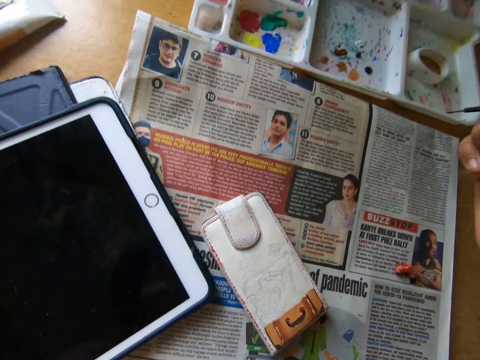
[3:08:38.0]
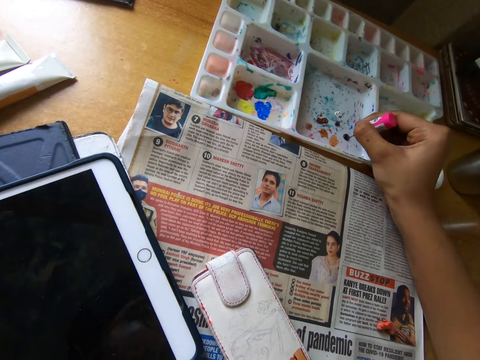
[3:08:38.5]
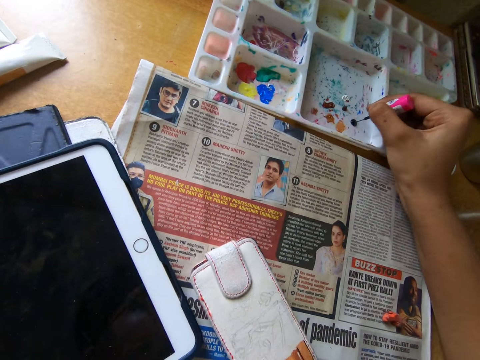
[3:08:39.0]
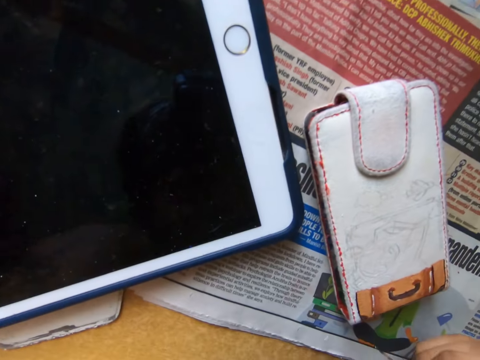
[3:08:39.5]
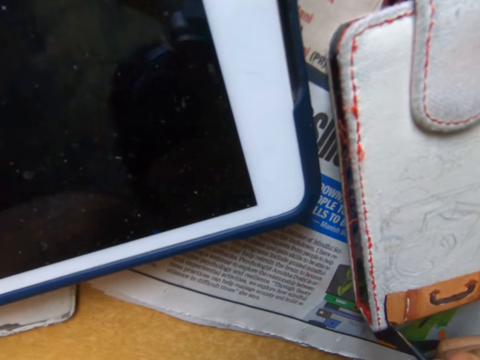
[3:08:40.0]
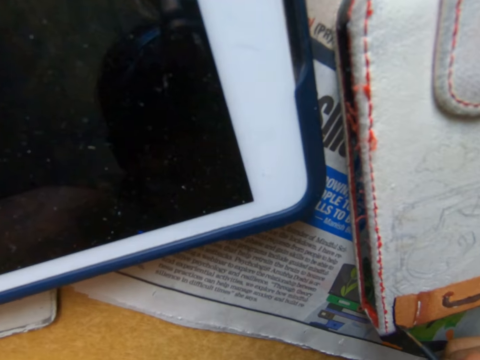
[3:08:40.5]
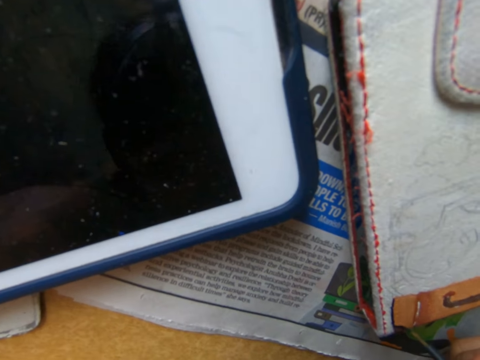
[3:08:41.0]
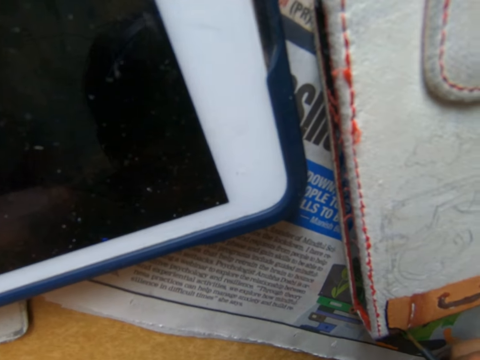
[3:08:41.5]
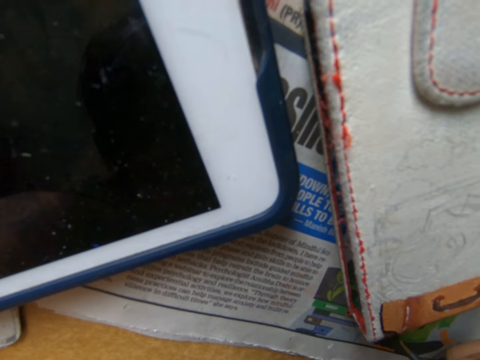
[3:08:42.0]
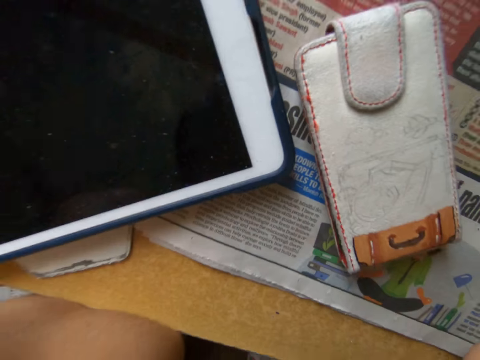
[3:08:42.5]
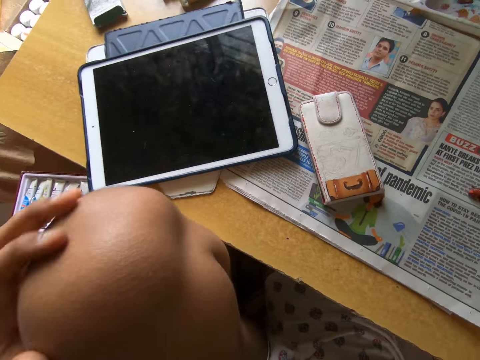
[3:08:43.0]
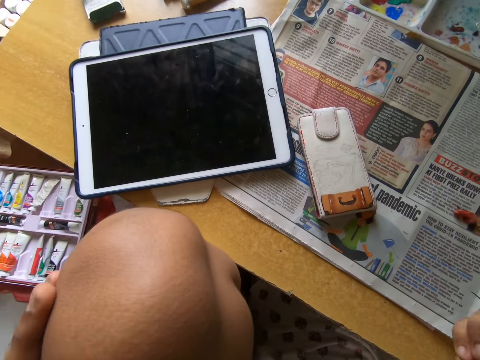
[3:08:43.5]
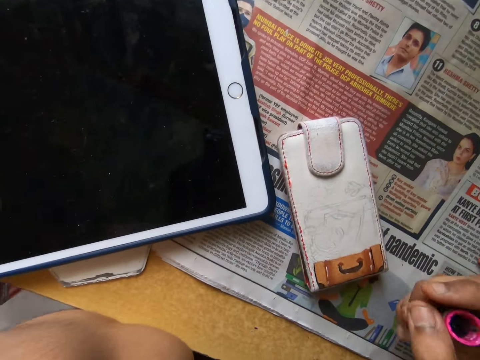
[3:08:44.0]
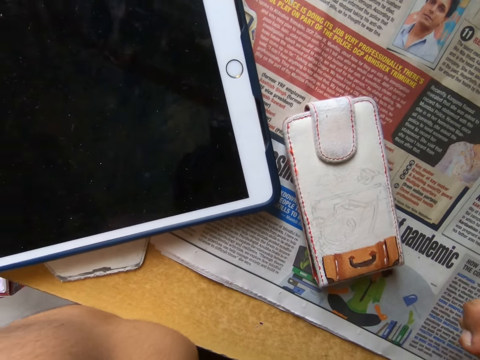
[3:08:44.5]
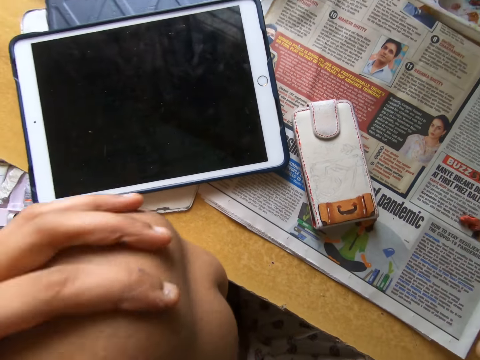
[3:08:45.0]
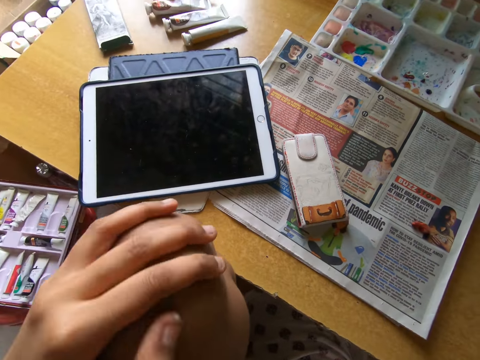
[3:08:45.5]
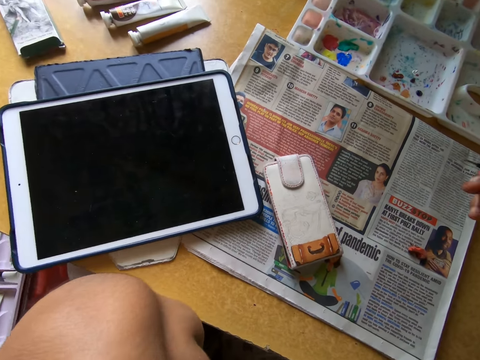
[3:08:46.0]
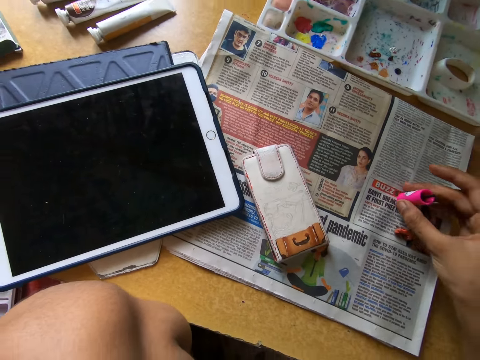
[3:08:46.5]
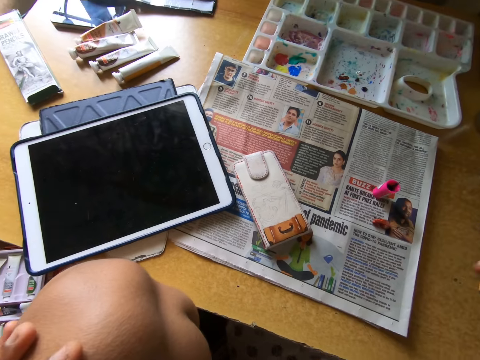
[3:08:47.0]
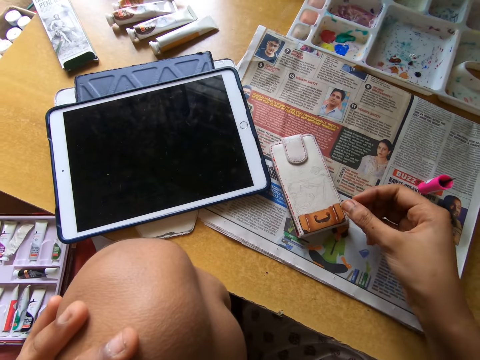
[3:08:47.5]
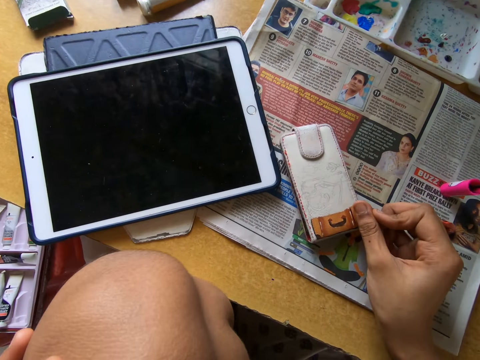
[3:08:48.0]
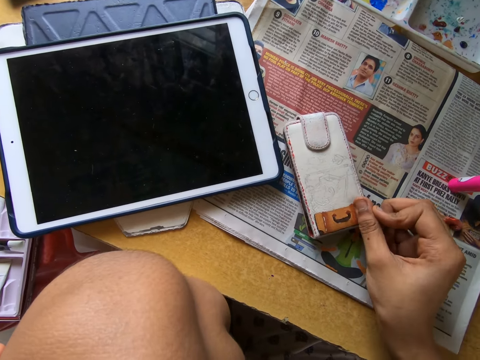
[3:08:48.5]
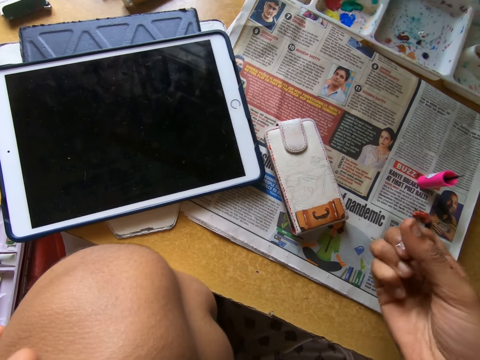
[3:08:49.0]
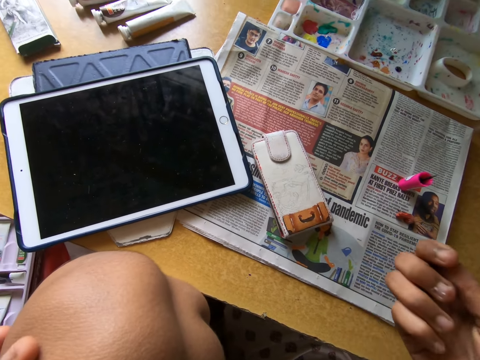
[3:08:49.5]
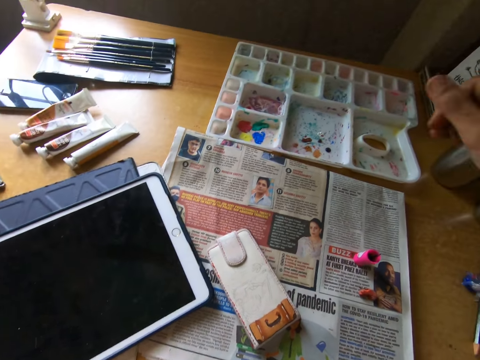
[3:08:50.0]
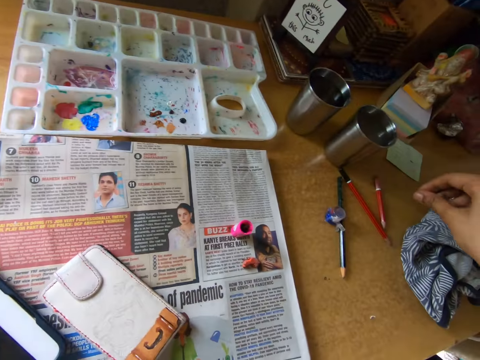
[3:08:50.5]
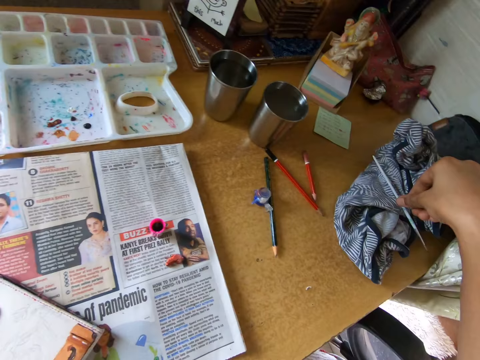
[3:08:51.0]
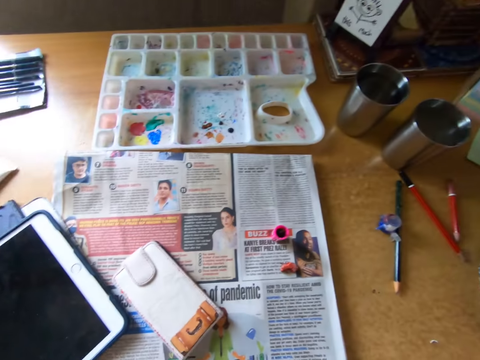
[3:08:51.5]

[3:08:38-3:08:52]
The camera wearer looks around. She dips the nail polish brush in the paint. She paints something with the nail polish brush. She looks around. She touches her knee. She moves around. She looks around. She puts the polish brush on the table. She removes excess paint with her thumb. She presses something on the table. She looks at her hand. She moves her hand around. She picks up a paintbrush on a piece of cloth.

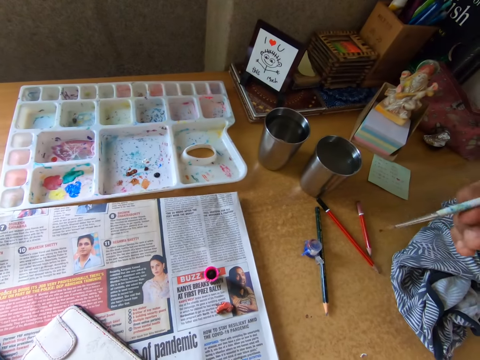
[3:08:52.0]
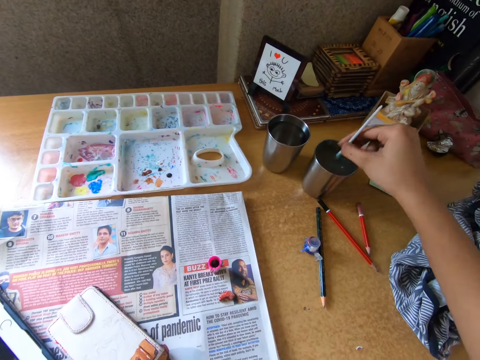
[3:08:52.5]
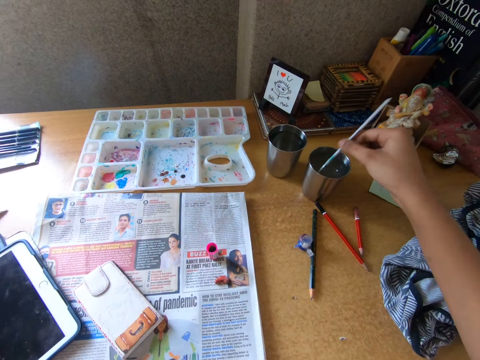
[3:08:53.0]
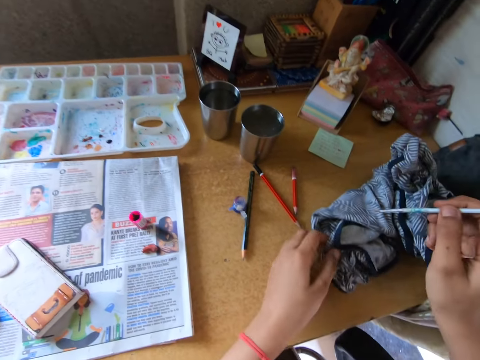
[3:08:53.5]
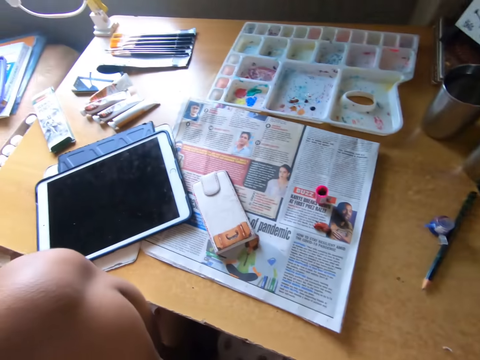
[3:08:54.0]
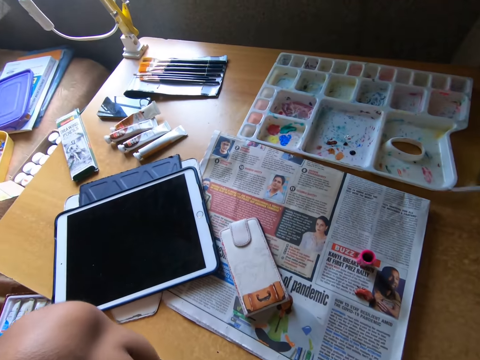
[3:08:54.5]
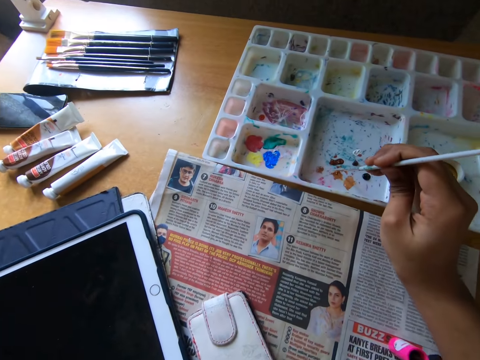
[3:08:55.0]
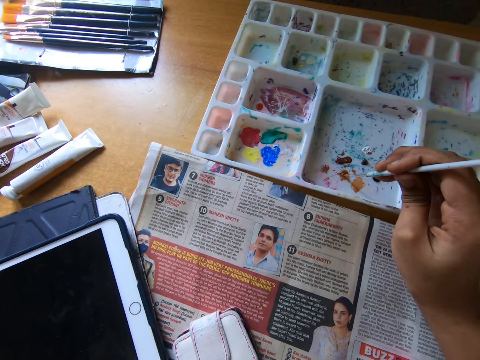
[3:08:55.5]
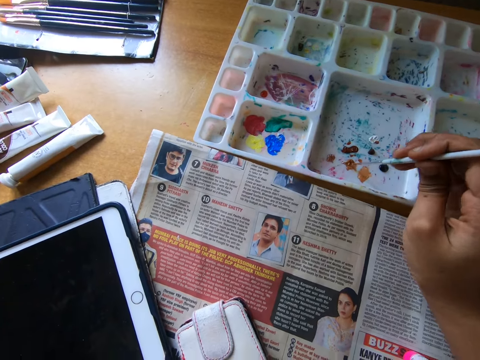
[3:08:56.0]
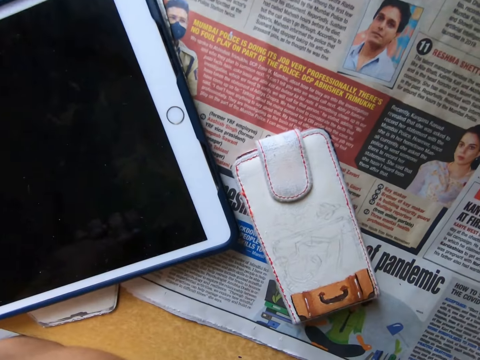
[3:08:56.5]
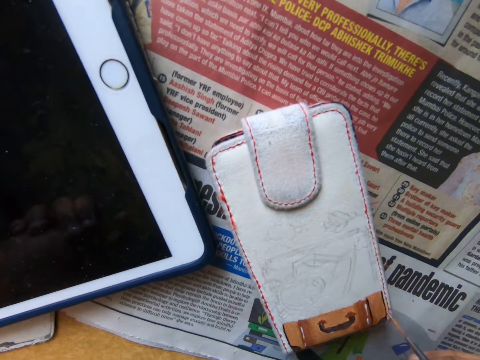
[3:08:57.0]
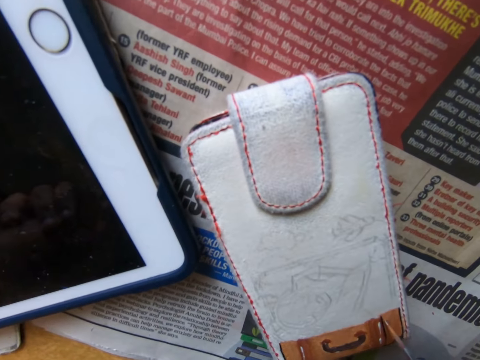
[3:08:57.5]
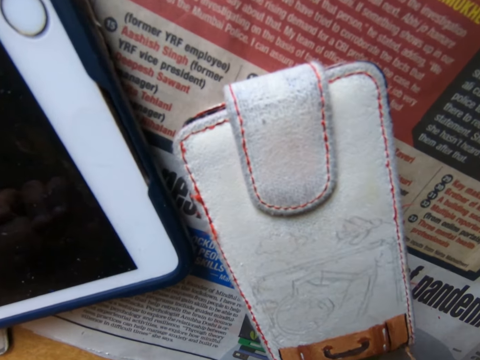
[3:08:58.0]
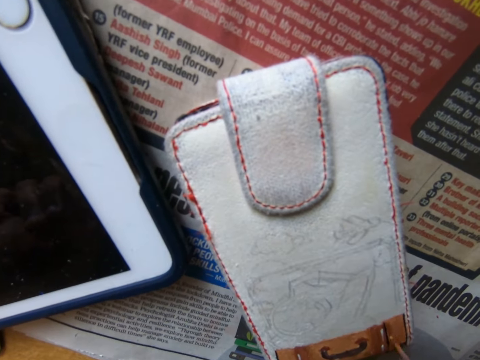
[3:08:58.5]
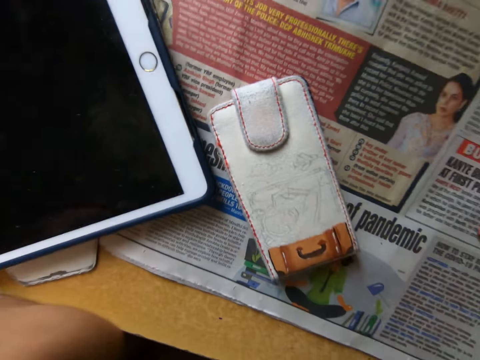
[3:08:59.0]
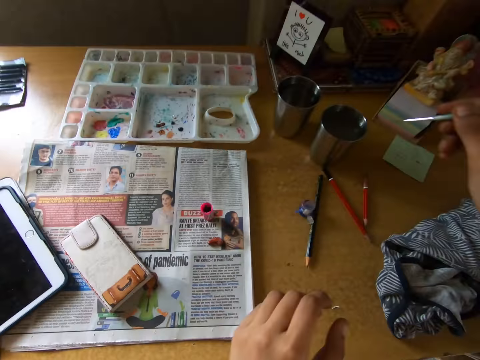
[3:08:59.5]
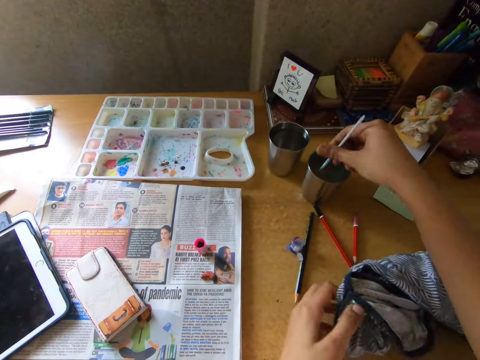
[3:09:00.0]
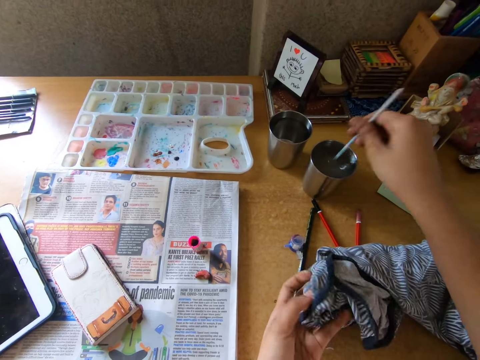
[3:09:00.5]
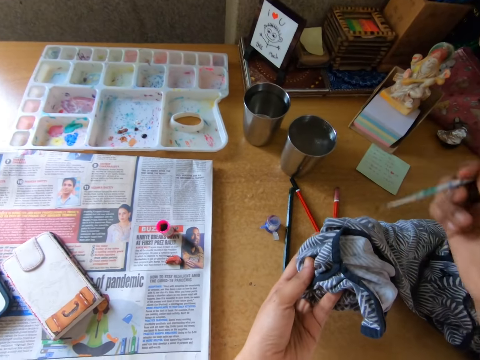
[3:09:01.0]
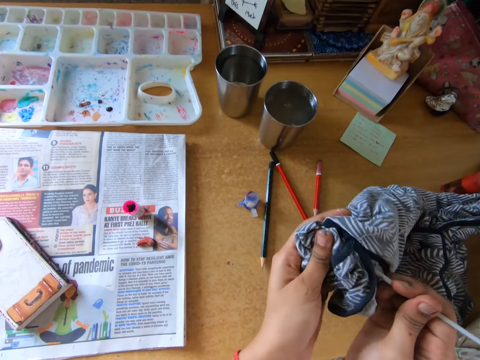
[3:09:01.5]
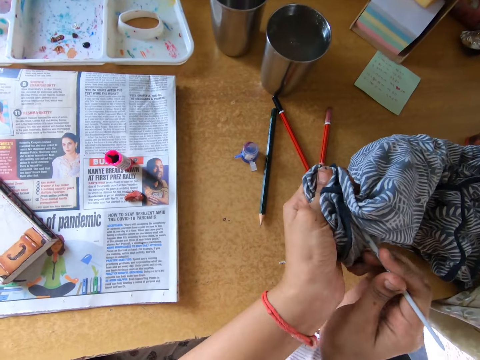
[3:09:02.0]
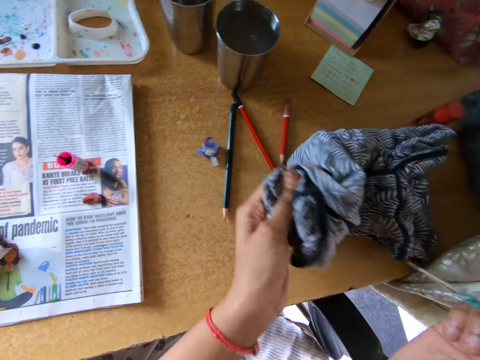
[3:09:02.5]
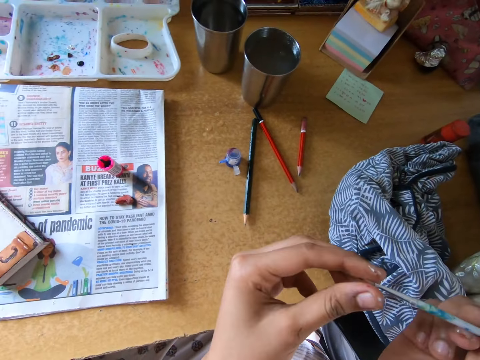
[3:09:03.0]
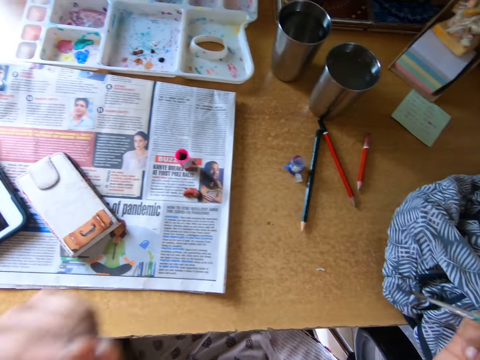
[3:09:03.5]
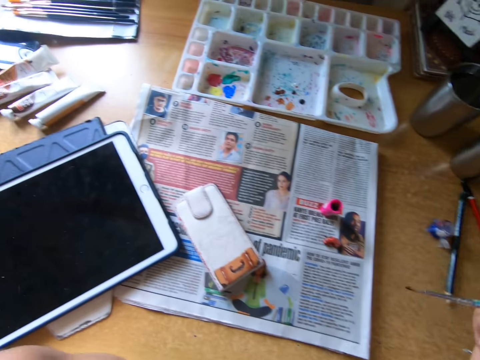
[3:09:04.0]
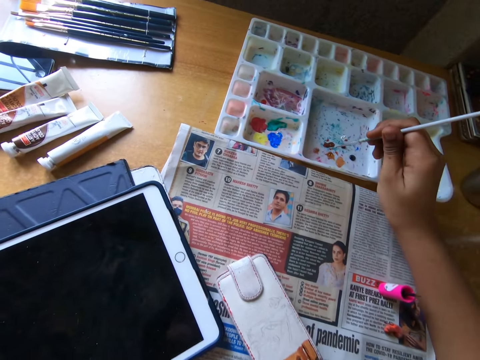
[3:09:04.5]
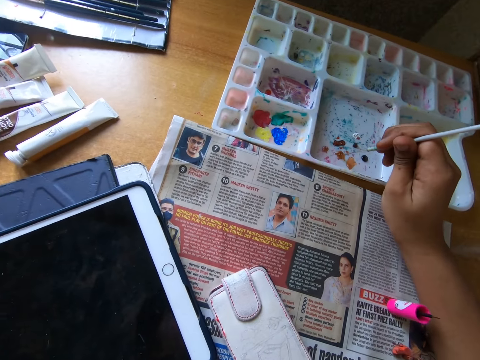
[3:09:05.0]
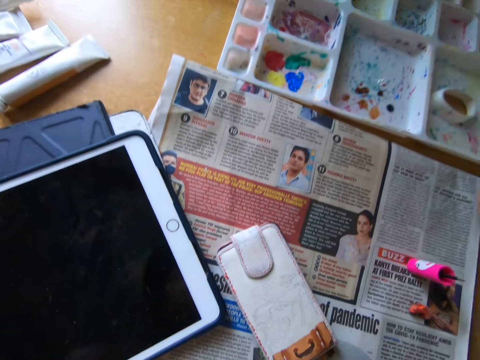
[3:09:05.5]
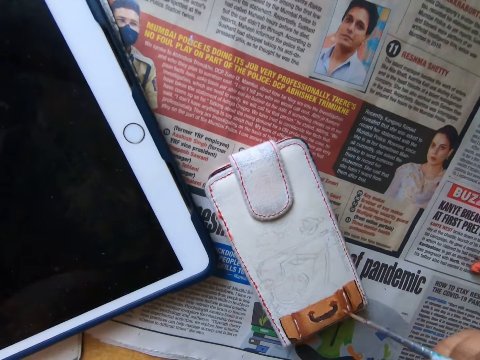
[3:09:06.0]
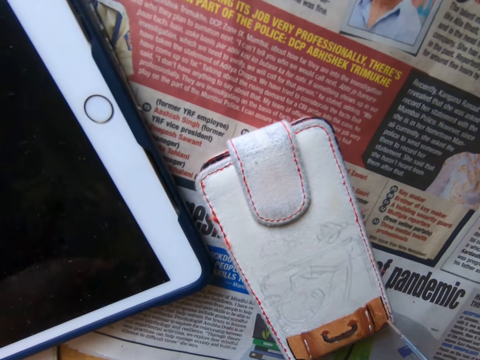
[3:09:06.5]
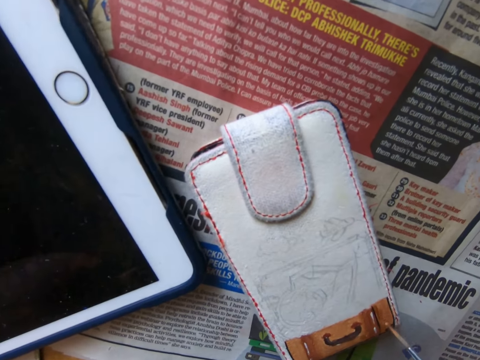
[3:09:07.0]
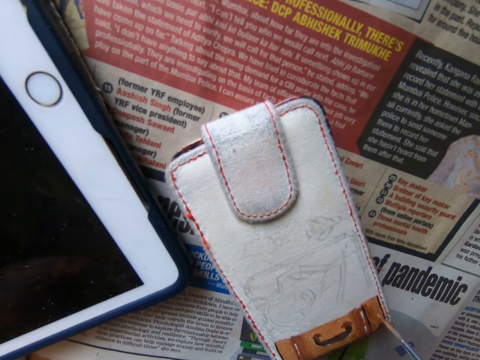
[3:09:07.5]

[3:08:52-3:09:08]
The camera wearer dips the paintbrush in a glass of water. They pick up a piece of cloth on the table. They wipe the paintbrush with the piece of cloth. They look around. They dip the brush in the brown paint. They look around. They paint the phone cover with the paintbrush. They turn around. They dip the paintbrush in the glass of water. They pick up the piece of cloth on the table. They wipe the paintbrush with the piece of cloth. They hold the paintbrush. They move around. They dip the paintbrush in the paint. They paint the phone cover with the paintbrush.
